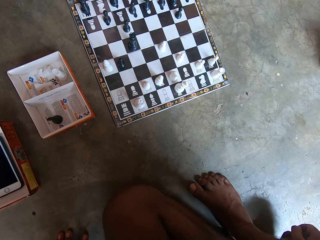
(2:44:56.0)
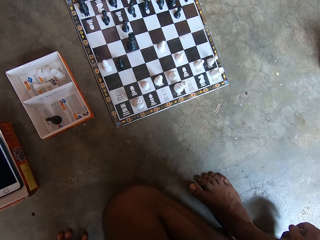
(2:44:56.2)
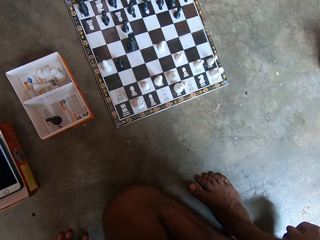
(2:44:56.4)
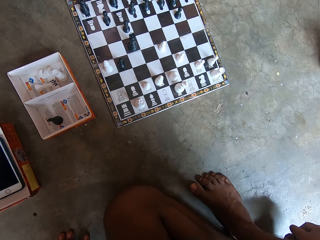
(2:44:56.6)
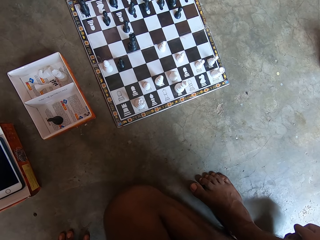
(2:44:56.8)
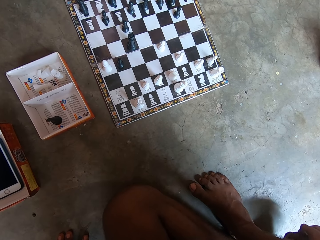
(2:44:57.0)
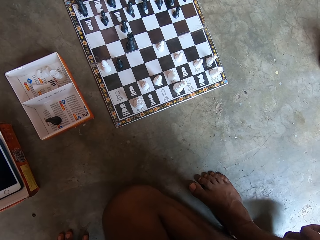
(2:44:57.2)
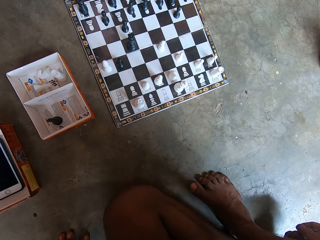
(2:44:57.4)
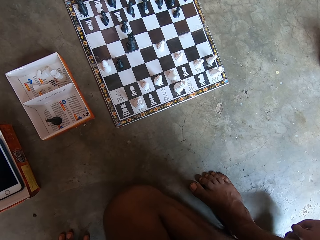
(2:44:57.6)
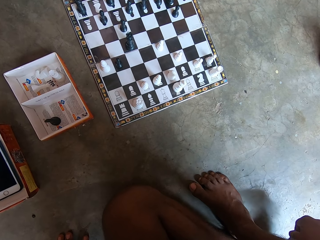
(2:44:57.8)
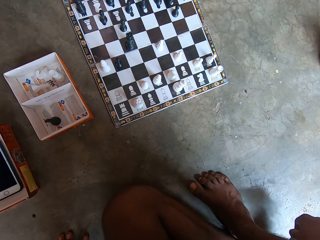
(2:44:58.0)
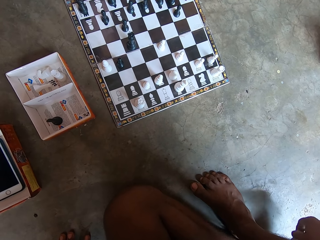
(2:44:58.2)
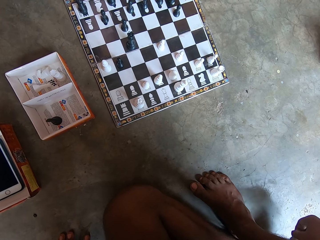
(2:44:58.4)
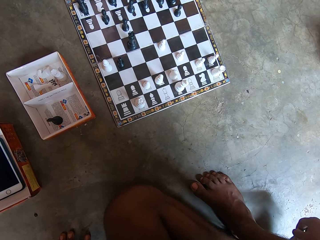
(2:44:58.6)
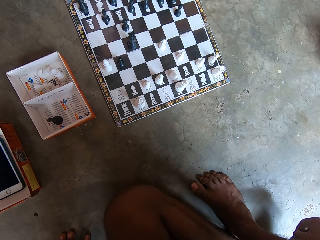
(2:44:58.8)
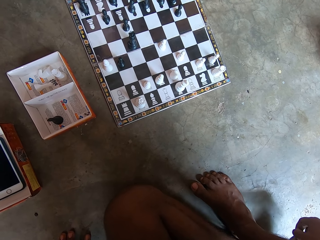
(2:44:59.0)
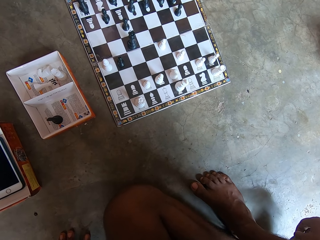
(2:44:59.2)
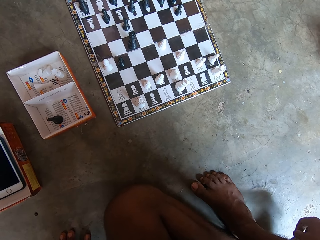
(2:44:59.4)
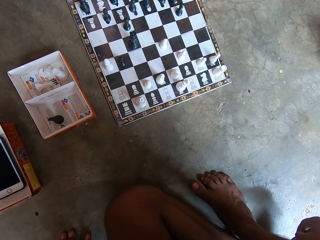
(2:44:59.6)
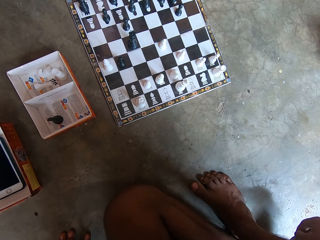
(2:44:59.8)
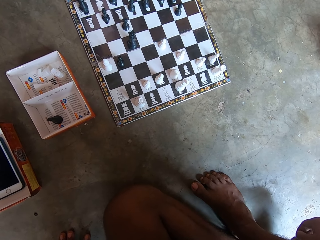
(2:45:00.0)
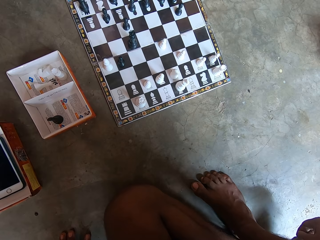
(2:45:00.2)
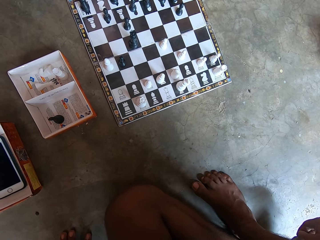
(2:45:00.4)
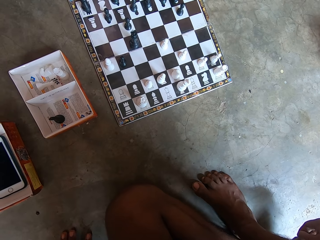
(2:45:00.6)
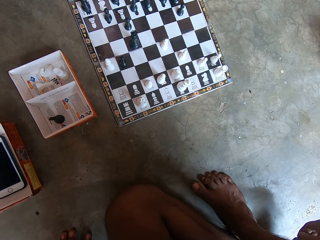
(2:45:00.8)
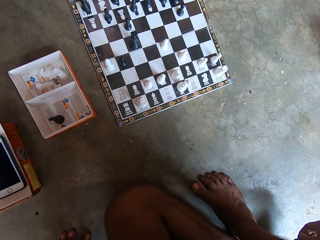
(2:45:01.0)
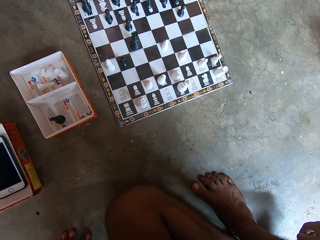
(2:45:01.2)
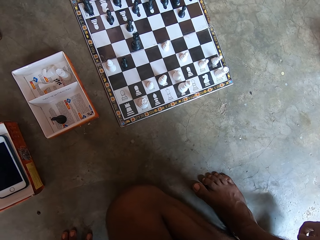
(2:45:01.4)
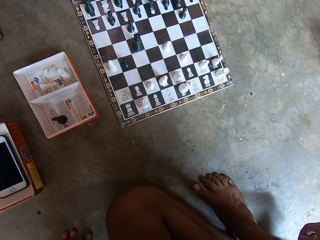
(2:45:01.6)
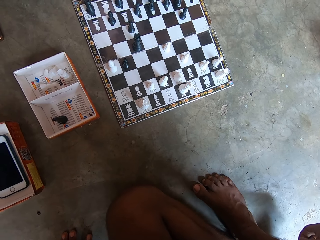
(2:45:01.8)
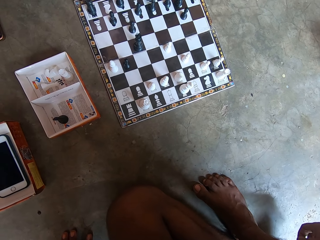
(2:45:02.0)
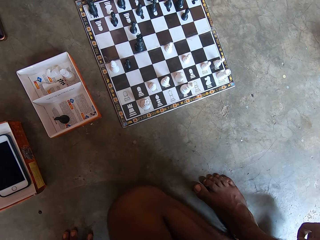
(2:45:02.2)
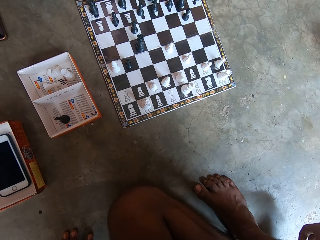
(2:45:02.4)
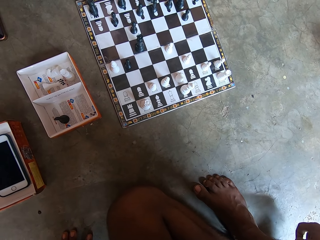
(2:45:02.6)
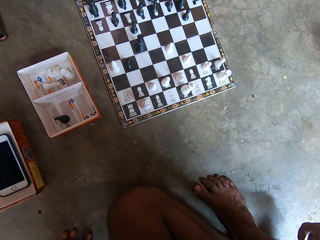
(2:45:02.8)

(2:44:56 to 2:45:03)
The camera wearer rubs a leg with fingers.

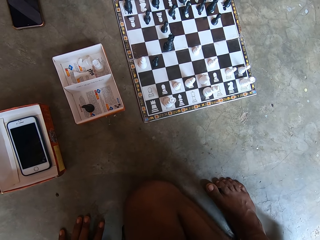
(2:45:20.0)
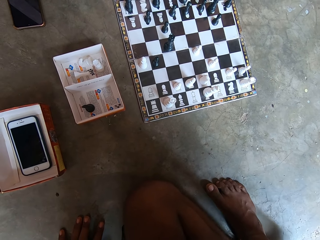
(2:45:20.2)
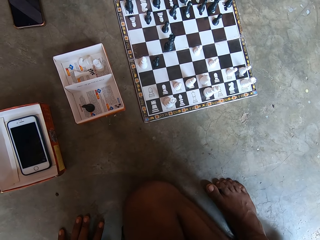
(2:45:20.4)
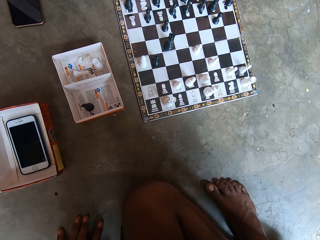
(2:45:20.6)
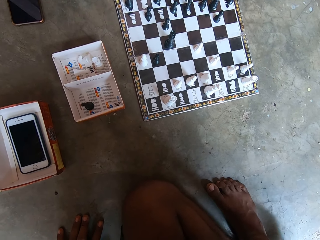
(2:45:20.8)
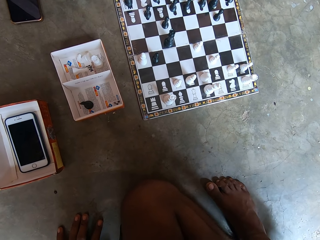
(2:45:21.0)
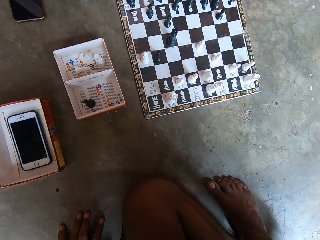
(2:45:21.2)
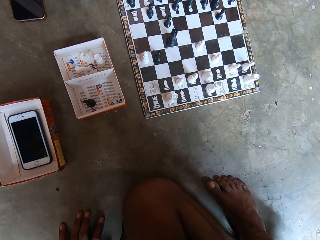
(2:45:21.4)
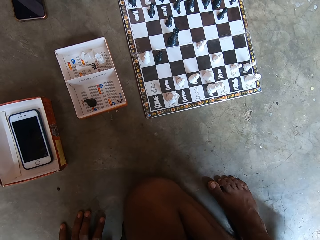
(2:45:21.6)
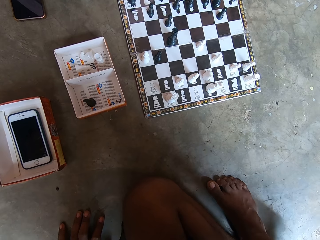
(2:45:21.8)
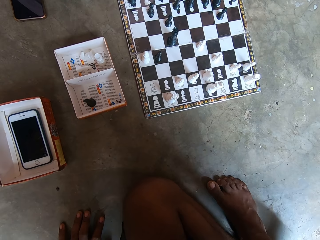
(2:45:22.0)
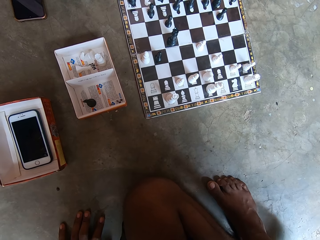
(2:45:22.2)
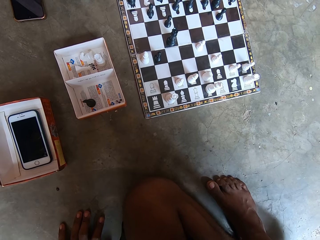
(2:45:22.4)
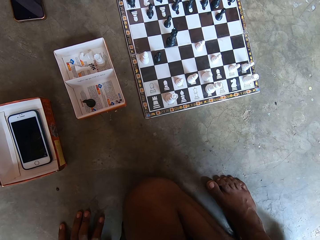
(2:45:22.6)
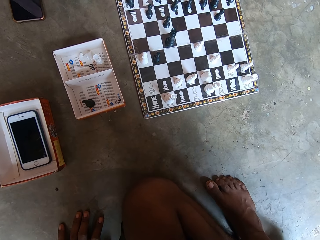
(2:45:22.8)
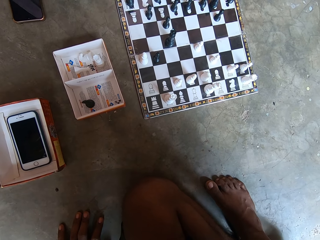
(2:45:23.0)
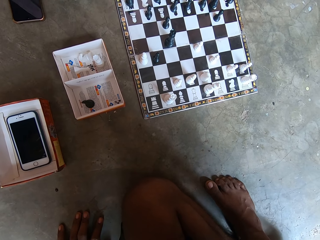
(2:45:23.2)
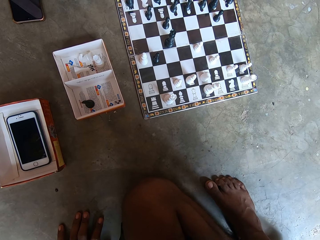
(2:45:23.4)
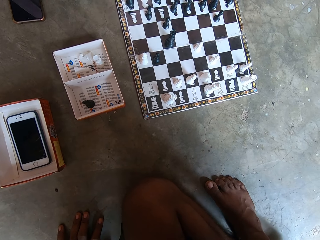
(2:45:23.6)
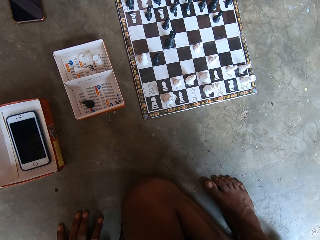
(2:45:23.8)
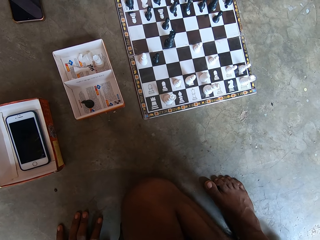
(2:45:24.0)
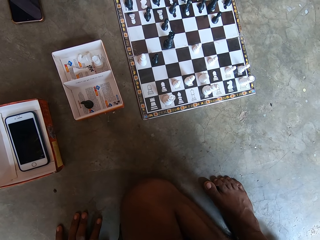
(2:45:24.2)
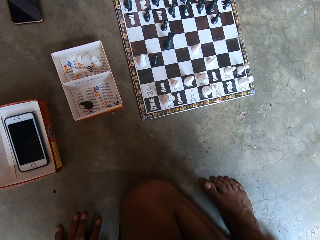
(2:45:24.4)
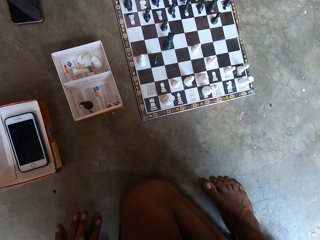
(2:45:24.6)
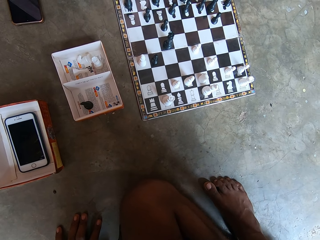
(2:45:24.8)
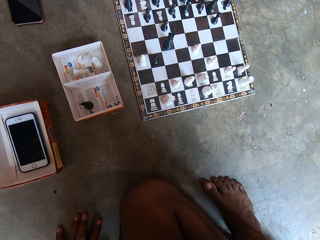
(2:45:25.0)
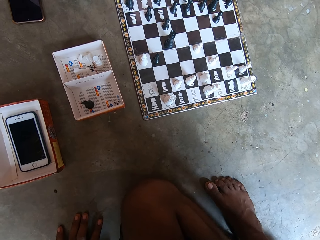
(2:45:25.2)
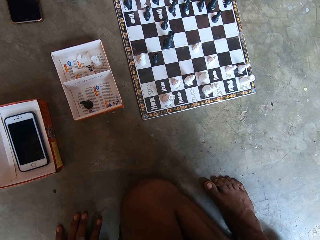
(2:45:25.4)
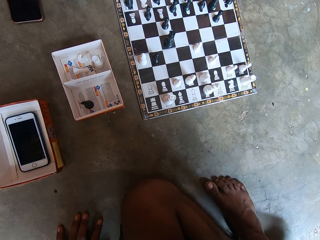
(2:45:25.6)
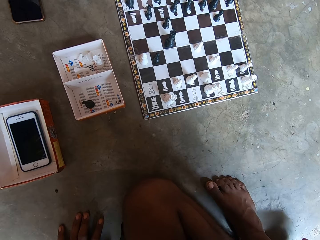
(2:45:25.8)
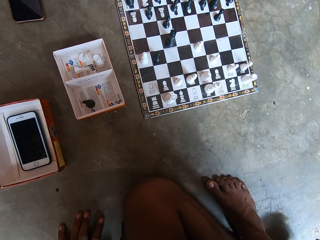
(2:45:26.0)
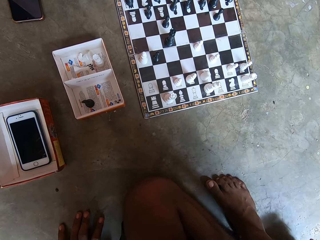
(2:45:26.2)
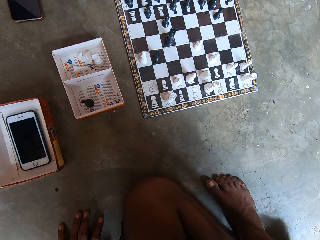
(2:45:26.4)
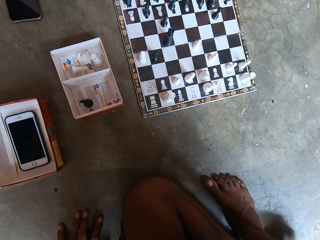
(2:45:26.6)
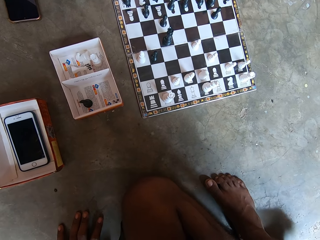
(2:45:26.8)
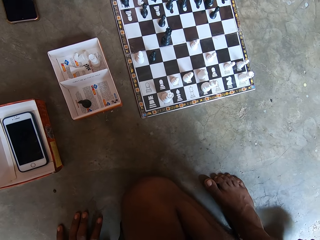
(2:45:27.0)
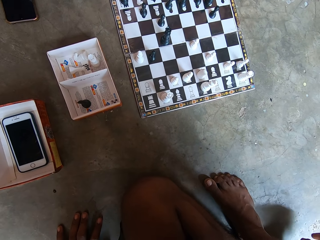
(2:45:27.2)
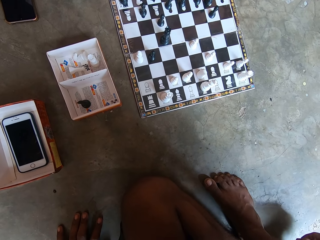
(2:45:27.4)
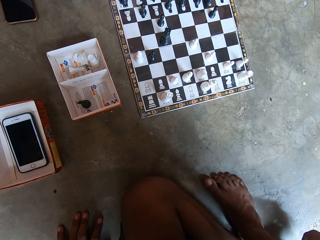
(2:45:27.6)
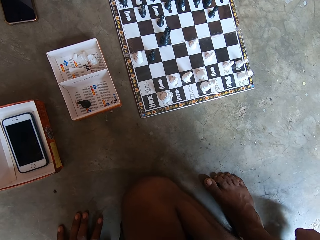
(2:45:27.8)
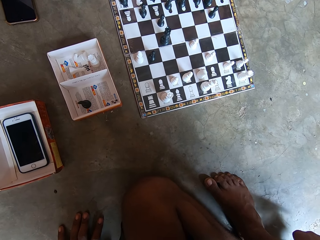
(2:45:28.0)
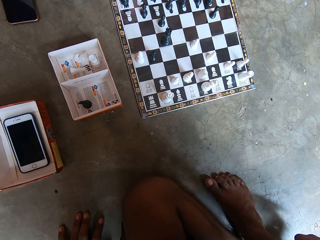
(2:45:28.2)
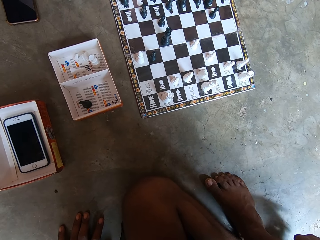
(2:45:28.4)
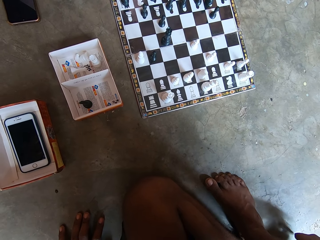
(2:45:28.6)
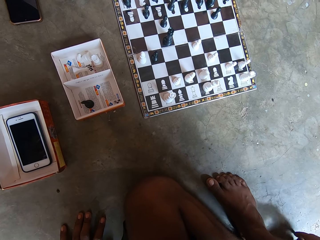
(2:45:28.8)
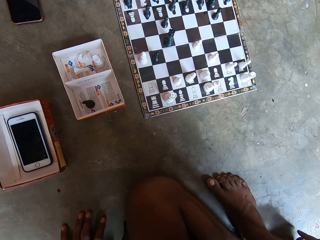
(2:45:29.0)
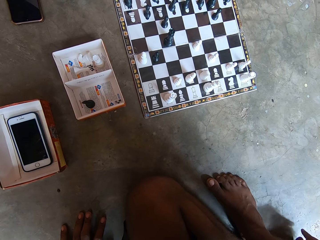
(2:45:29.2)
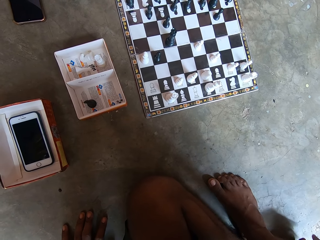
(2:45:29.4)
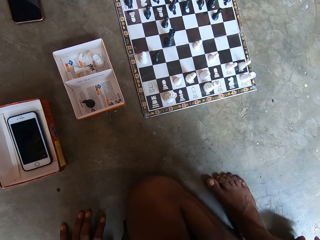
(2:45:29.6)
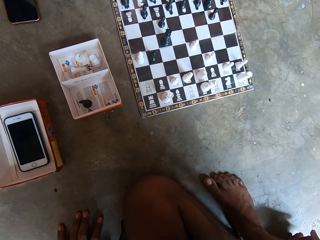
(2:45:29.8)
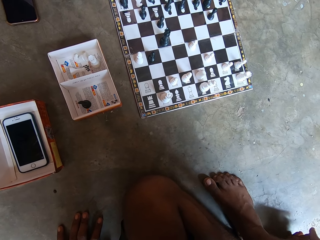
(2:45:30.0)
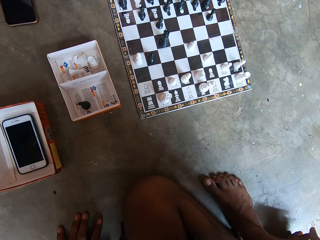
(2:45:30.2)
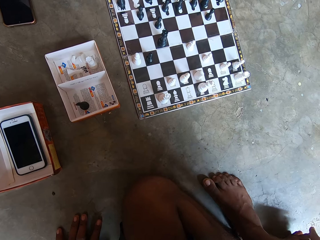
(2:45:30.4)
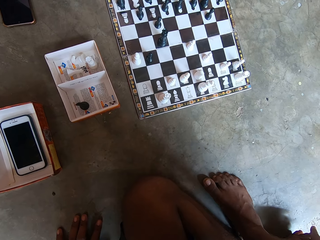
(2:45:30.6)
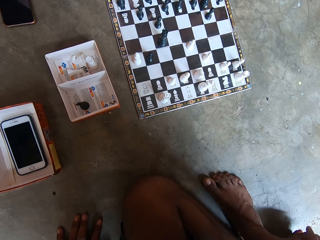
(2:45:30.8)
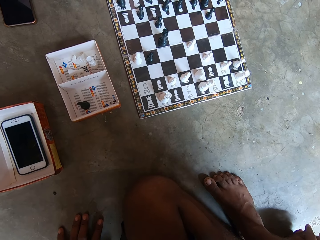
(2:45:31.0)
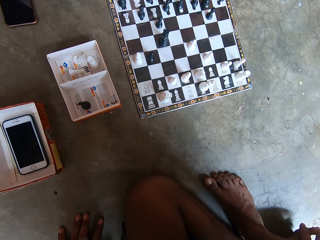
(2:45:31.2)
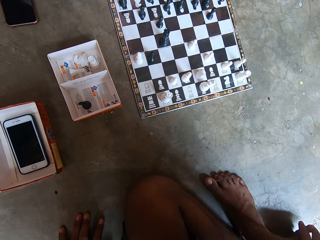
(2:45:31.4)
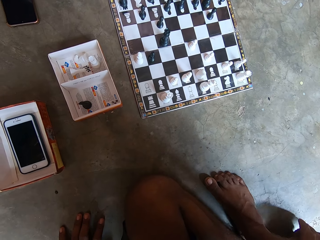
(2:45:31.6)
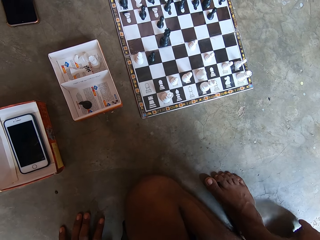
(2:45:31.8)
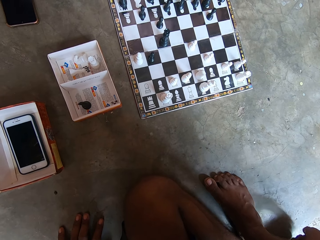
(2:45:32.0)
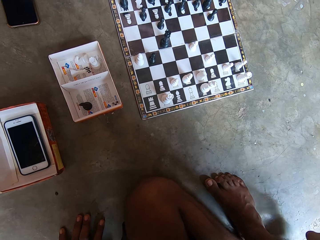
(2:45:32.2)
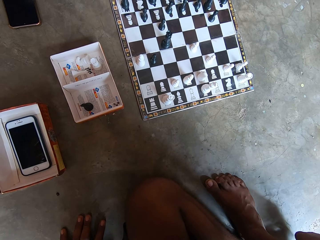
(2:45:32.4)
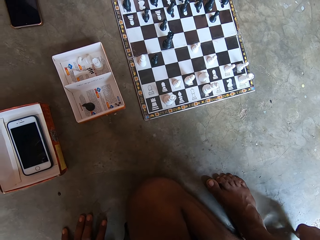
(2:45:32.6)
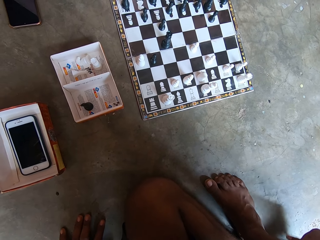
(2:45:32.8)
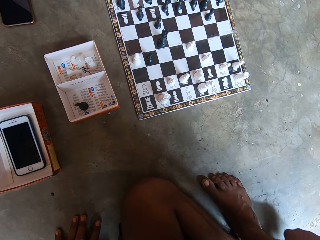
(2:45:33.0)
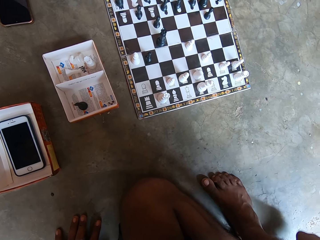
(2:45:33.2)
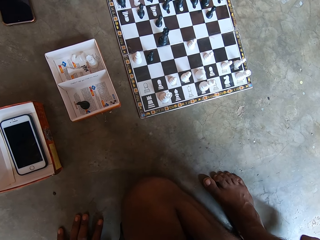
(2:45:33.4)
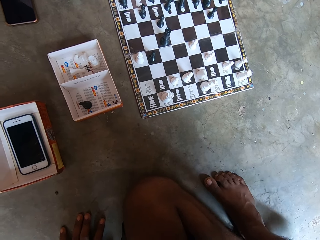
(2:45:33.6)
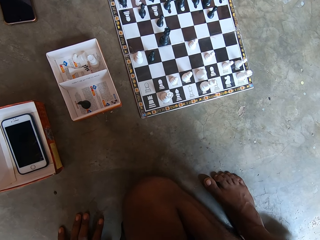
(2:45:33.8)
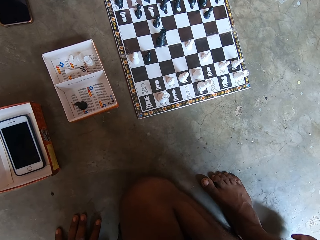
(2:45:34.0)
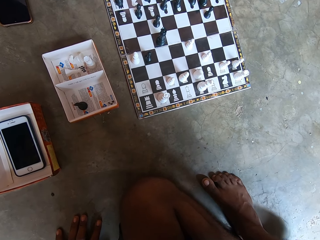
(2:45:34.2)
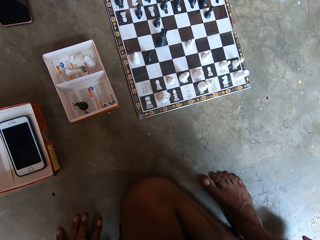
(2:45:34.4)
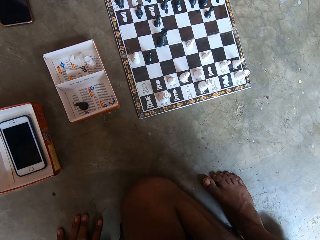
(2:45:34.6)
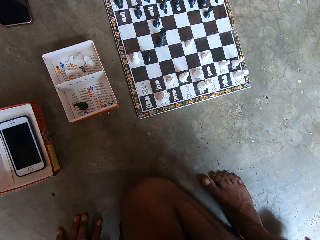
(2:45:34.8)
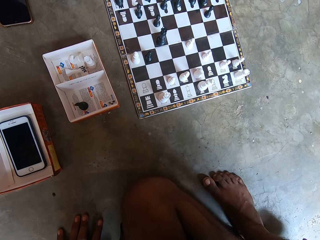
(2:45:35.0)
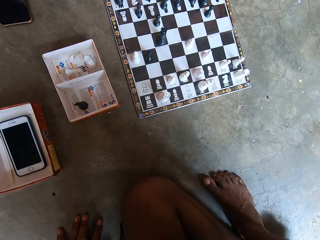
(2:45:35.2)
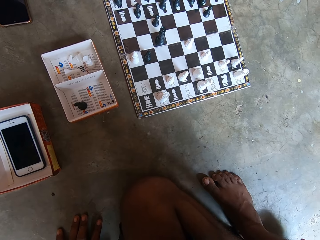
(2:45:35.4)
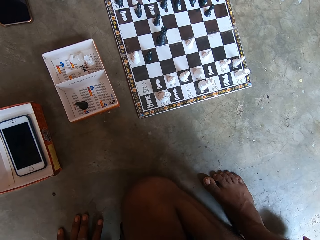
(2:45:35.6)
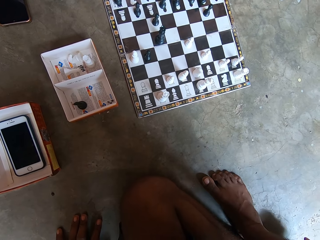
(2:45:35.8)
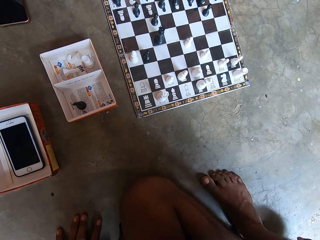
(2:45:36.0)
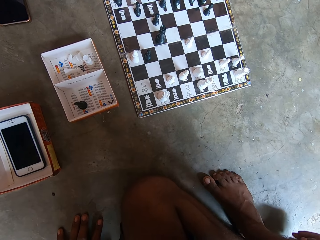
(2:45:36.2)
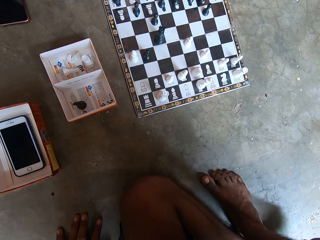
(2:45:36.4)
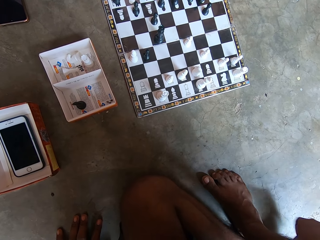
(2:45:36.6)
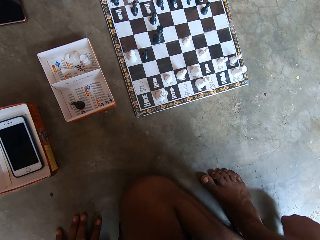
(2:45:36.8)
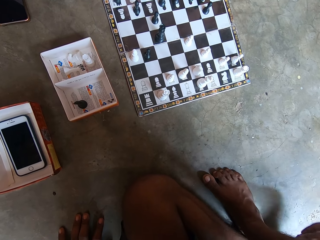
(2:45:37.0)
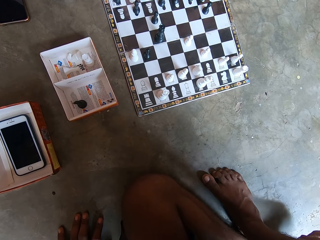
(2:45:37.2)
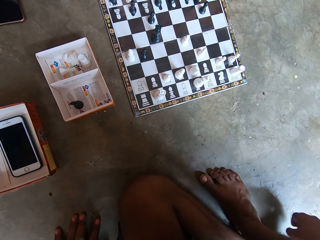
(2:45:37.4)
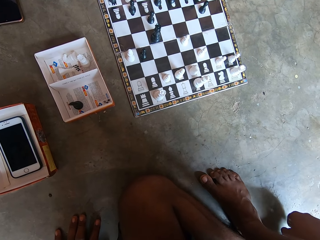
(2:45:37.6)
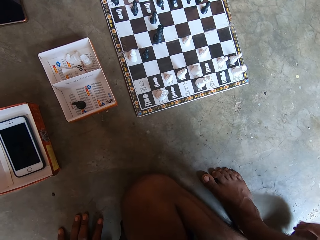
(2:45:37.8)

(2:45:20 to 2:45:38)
The camera wearer looks at a chess board on the floor. They rub a leg with a hand.
